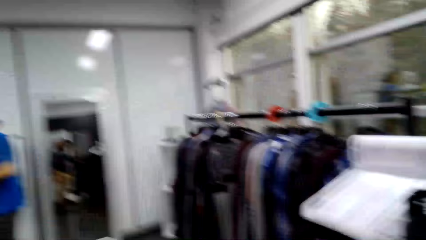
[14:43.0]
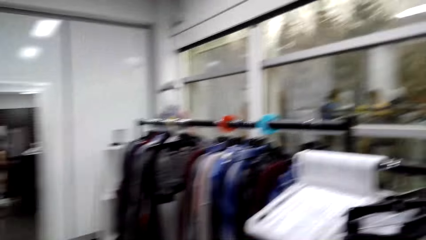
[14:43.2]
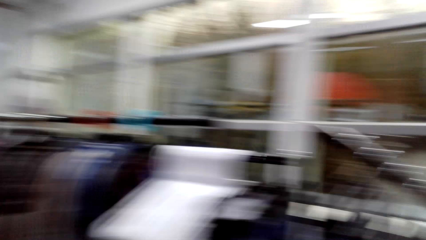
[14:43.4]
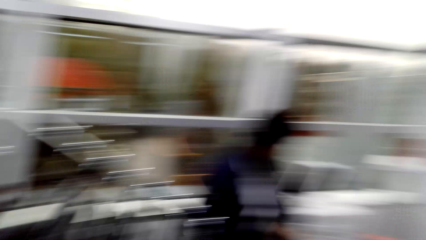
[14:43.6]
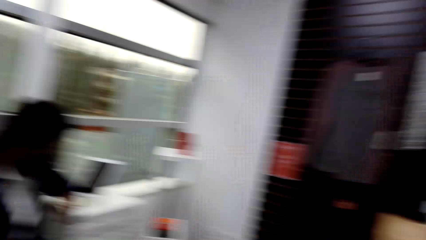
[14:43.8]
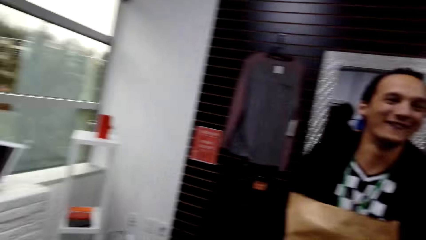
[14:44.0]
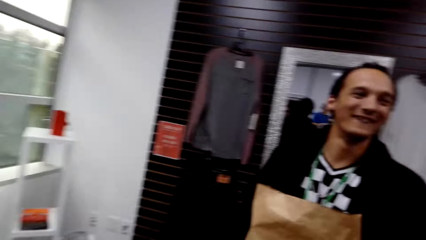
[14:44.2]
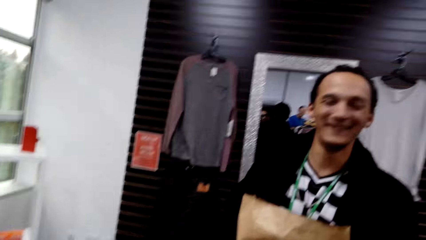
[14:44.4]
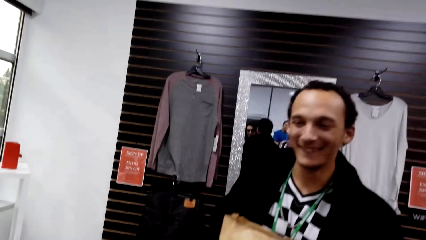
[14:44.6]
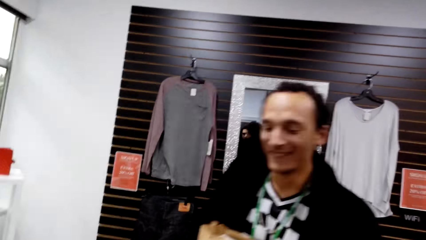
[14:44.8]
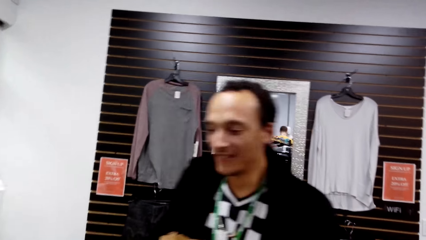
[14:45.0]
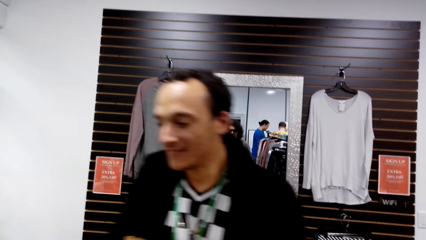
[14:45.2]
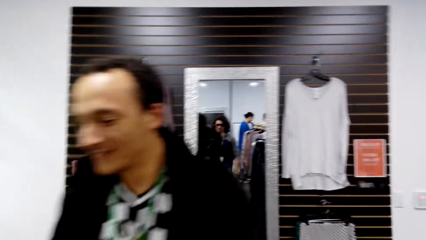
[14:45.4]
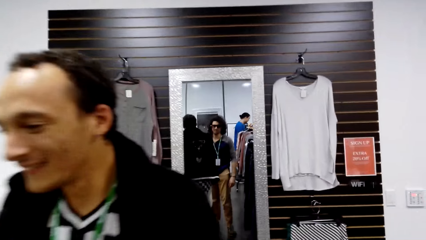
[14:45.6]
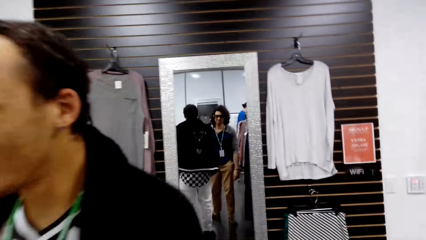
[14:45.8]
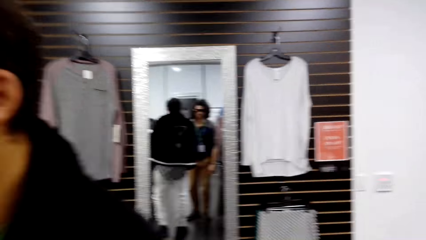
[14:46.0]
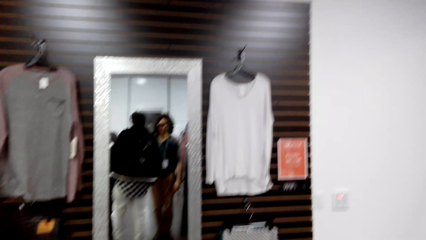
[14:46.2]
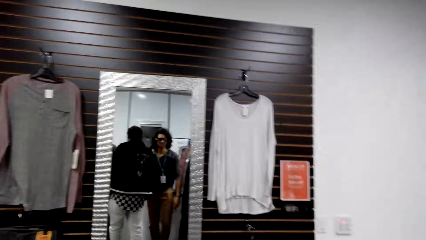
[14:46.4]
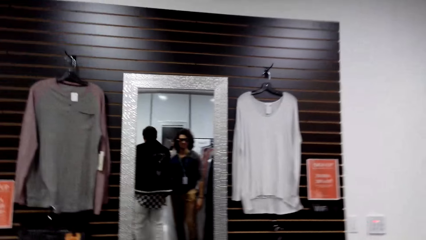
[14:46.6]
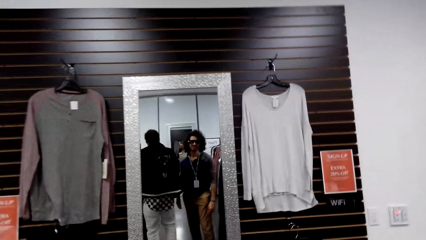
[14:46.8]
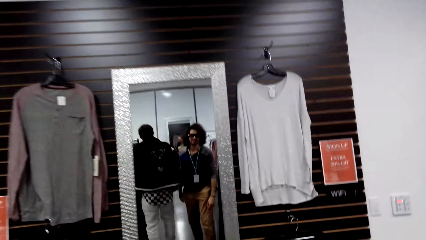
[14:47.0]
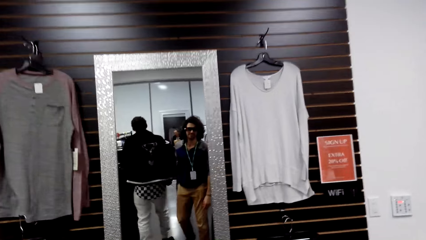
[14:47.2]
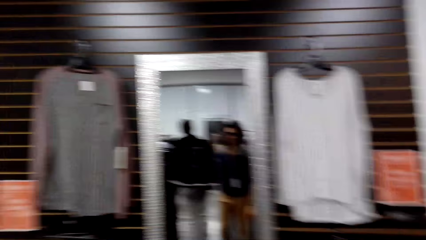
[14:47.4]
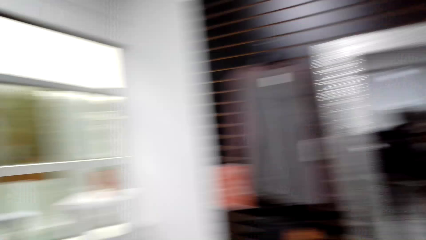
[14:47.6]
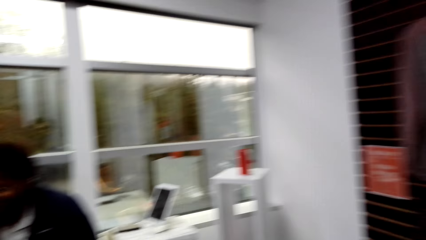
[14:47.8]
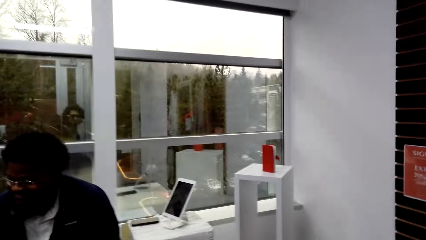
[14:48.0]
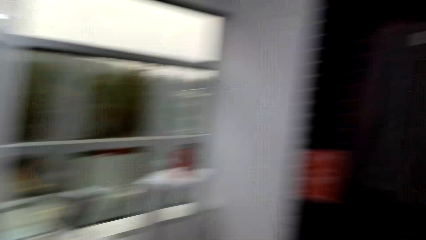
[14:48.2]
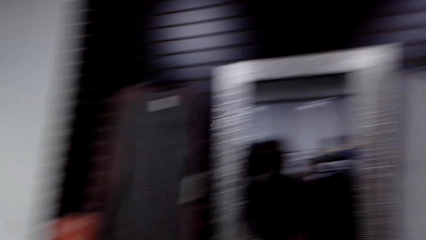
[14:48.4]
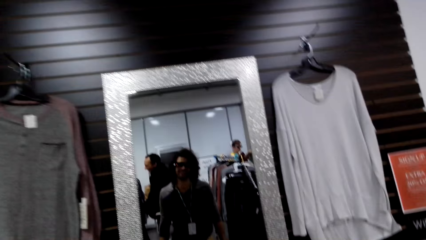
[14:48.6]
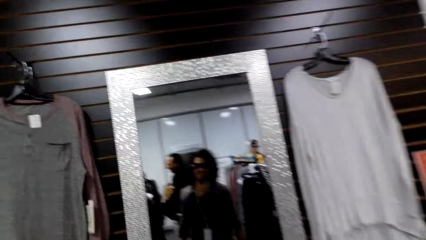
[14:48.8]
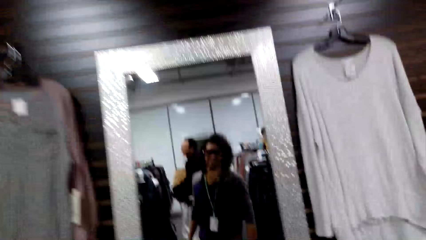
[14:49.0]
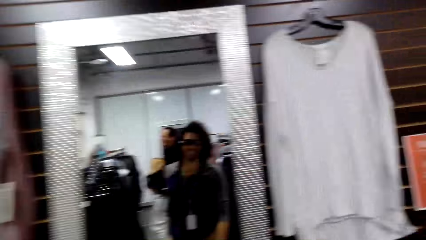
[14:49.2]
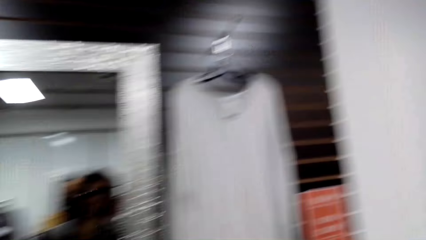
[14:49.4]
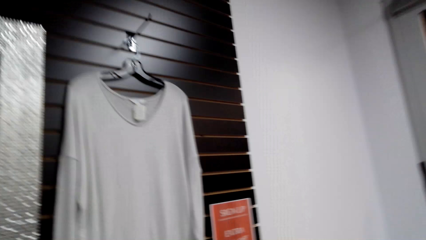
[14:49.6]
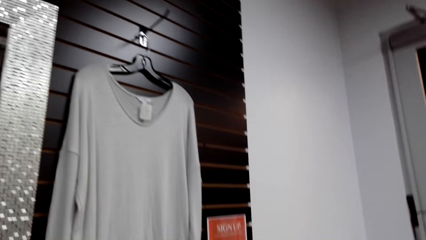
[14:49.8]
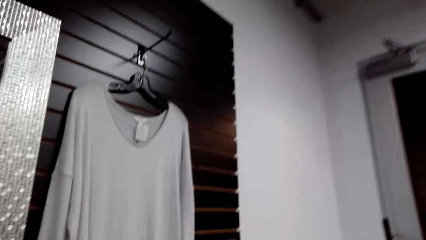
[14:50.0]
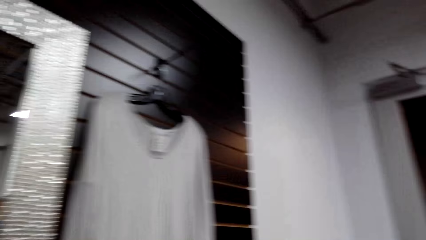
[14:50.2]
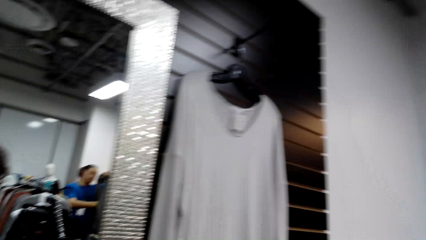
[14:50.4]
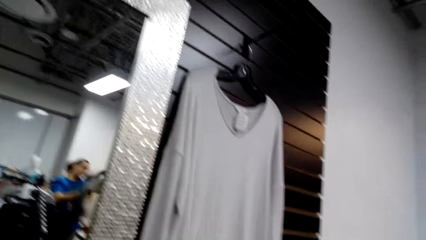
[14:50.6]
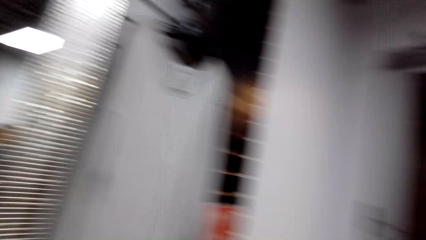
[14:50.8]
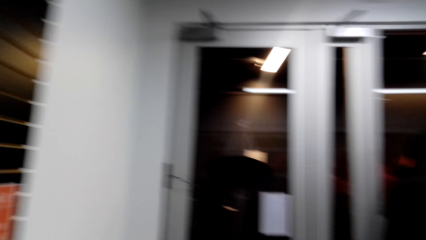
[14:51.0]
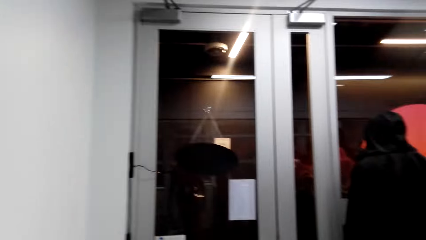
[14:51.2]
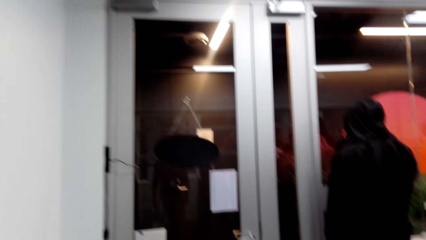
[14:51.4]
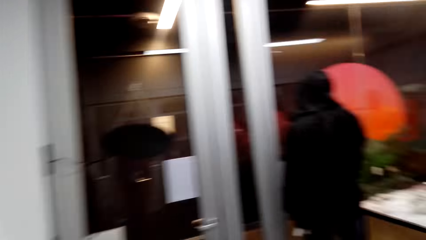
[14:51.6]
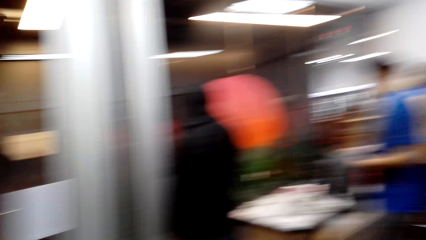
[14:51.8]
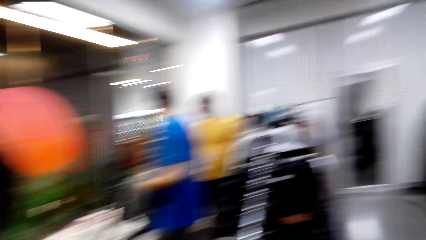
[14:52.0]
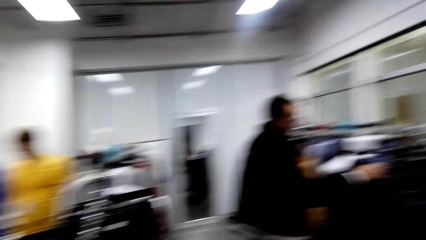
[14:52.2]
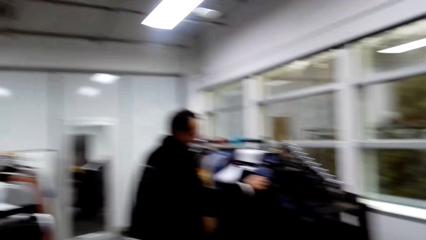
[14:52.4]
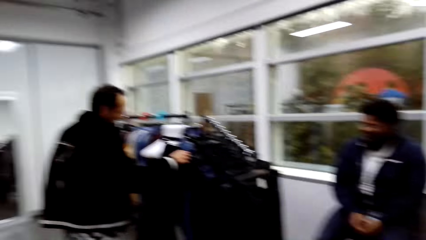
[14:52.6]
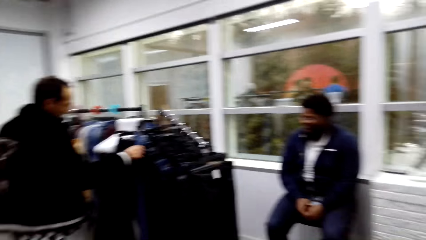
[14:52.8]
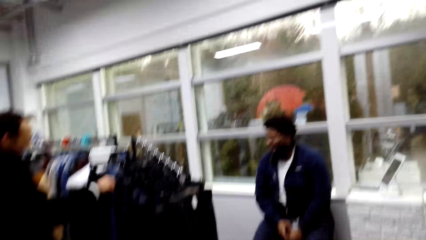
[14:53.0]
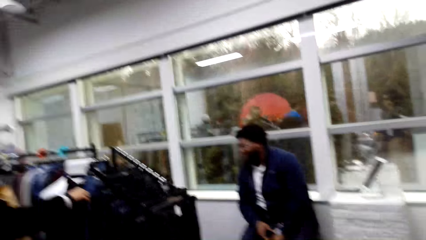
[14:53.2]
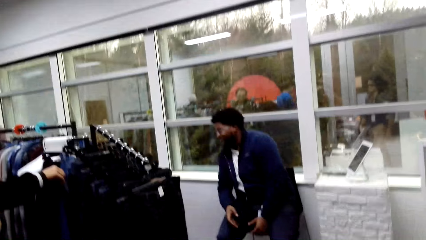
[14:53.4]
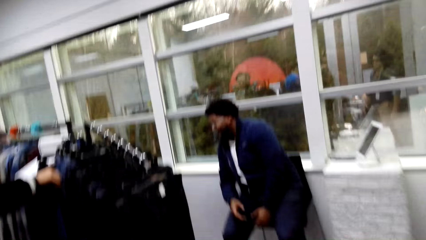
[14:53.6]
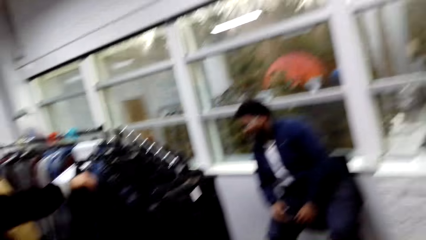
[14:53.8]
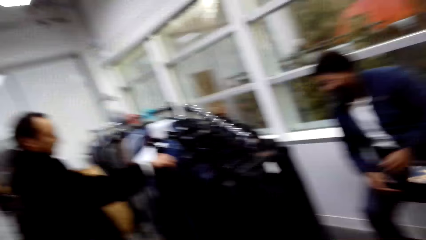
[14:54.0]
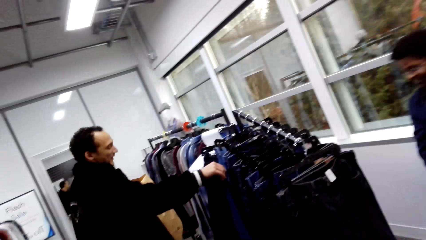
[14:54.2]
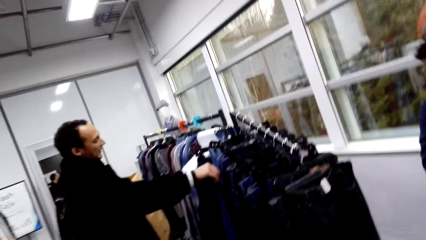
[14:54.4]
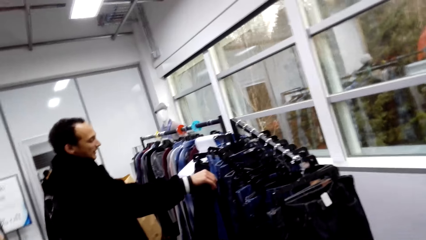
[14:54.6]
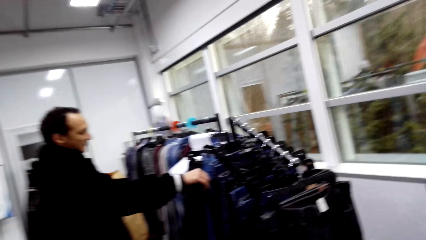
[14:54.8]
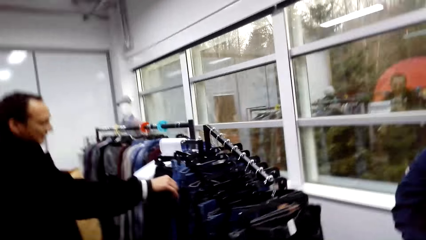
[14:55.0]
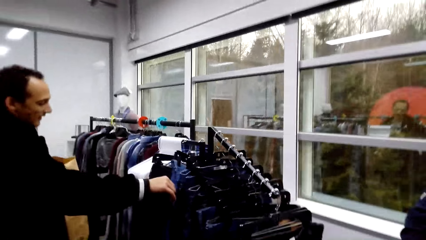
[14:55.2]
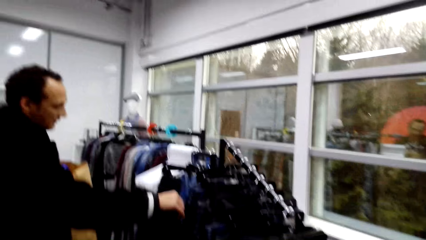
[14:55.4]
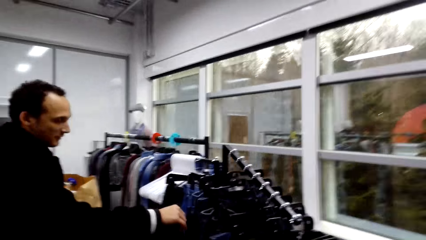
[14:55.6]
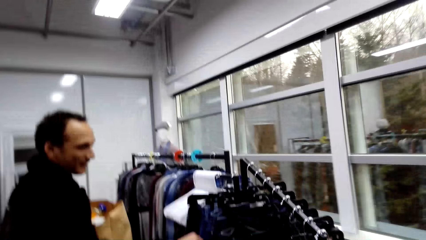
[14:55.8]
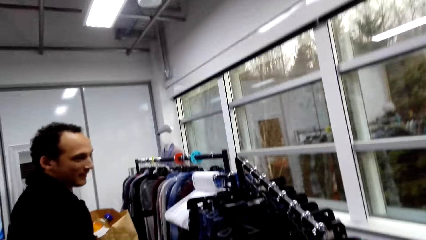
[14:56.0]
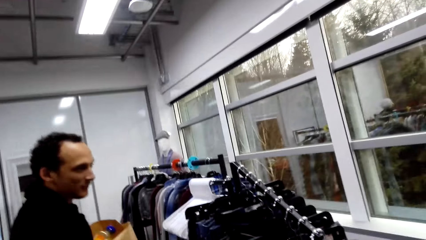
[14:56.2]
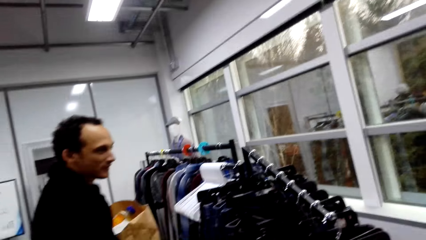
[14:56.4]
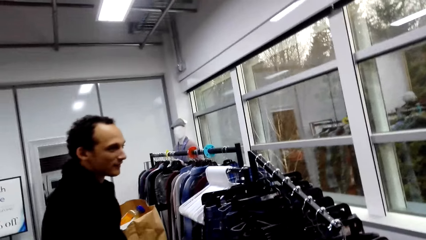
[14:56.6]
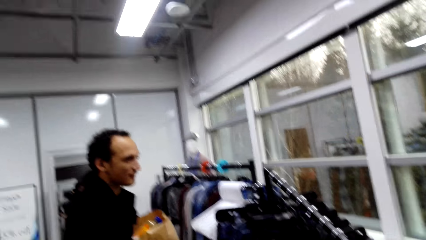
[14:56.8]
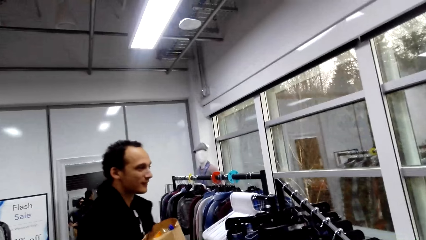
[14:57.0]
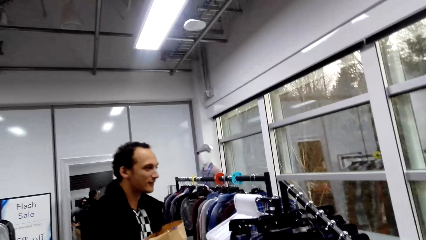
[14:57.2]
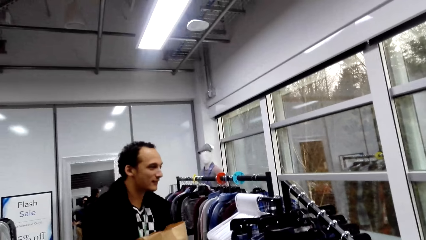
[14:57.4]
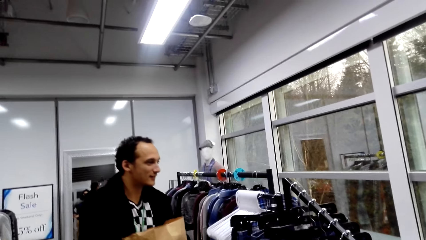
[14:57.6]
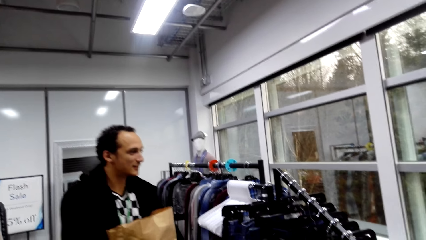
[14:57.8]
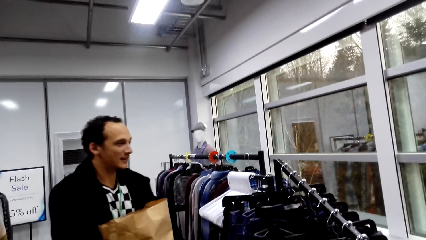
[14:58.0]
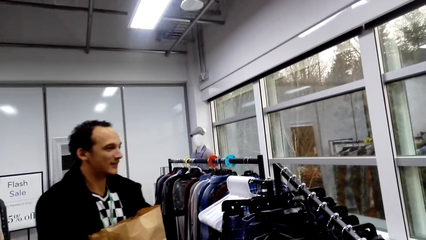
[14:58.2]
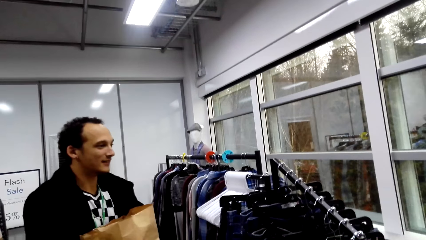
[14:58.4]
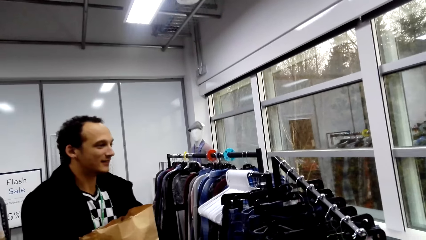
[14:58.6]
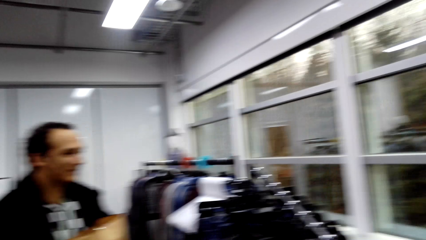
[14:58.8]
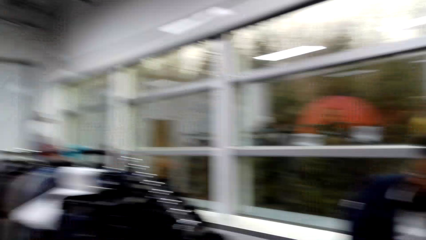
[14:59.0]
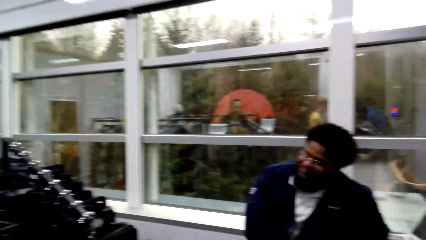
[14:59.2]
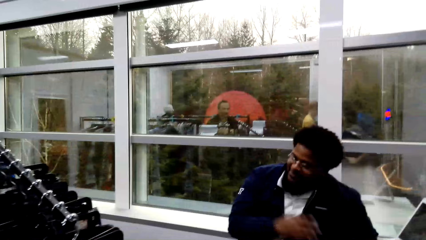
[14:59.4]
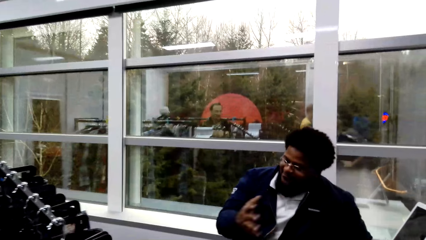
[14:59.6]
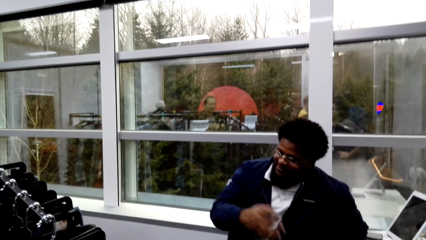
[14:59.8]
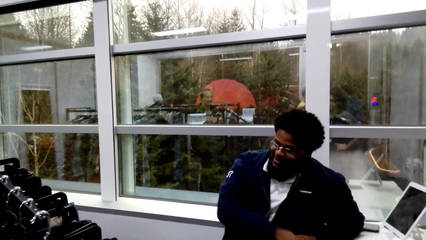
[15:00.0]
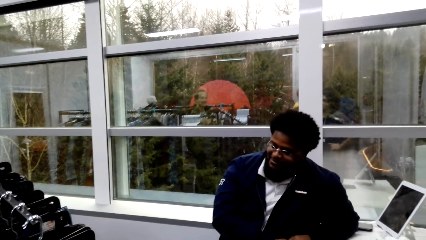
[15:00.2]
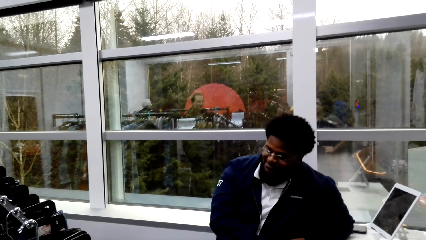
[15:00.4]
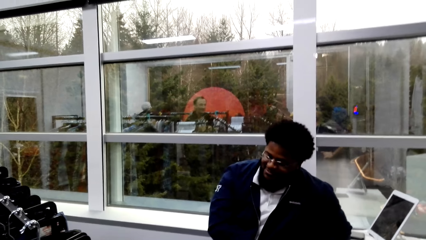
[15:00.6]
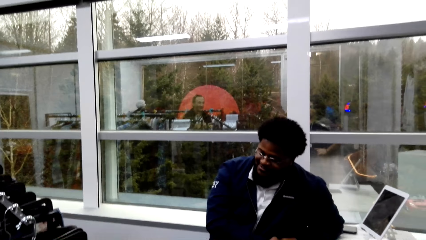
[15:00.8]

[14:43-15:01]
The camera wearer talks to a person. They look around. Another person holds his phone in his hand. The first person touches the jeans on the hanger stand. The first person talks to the other person. The other person talks to the first person.
